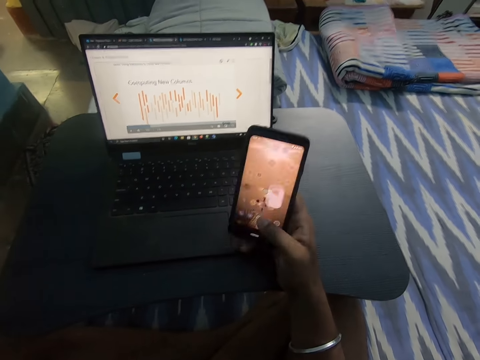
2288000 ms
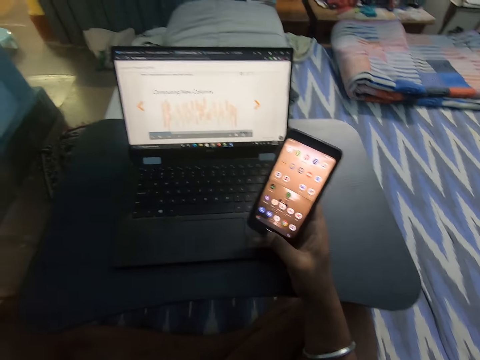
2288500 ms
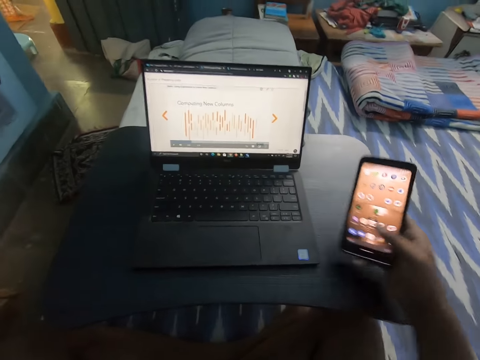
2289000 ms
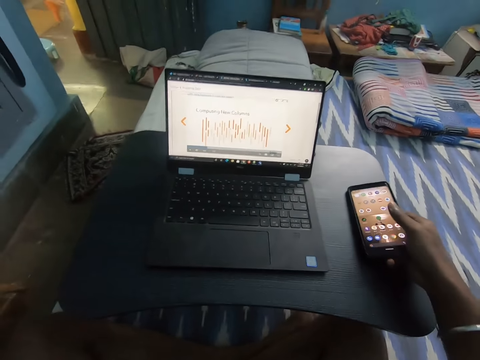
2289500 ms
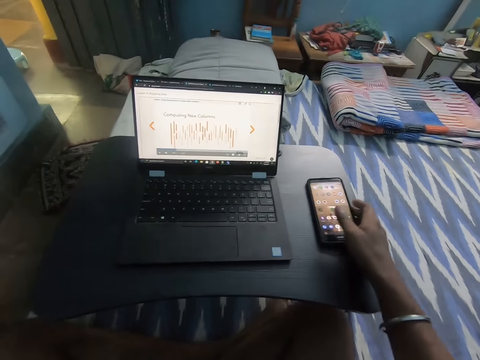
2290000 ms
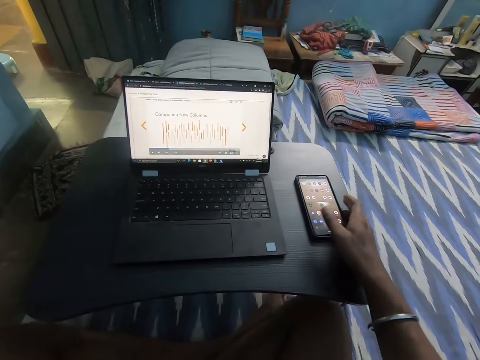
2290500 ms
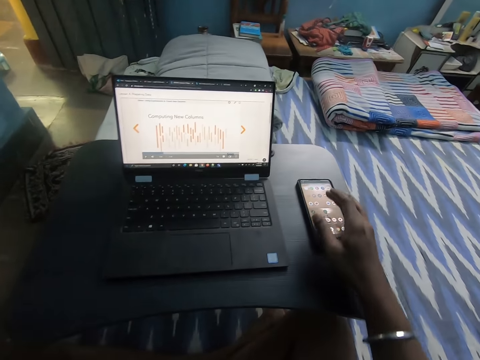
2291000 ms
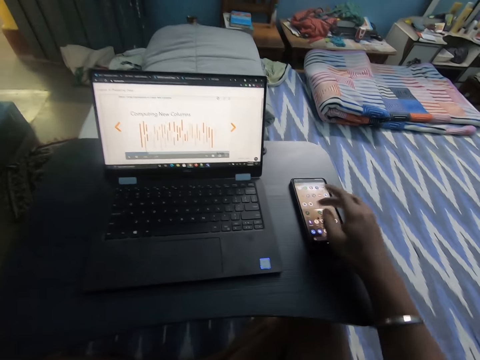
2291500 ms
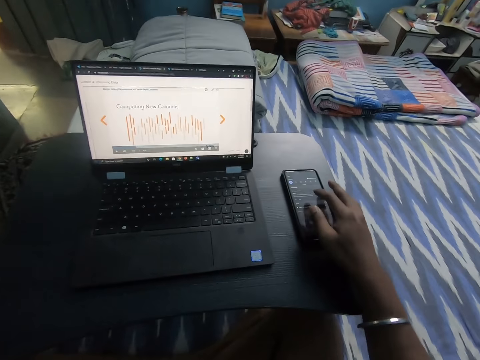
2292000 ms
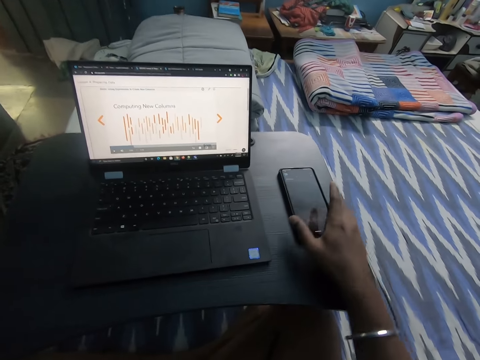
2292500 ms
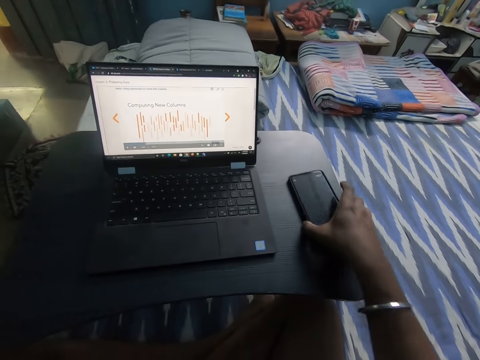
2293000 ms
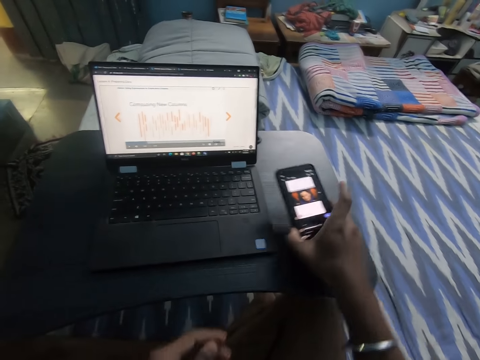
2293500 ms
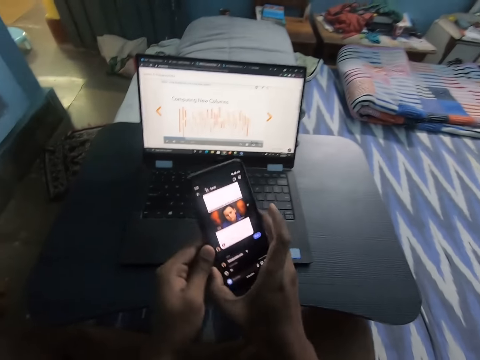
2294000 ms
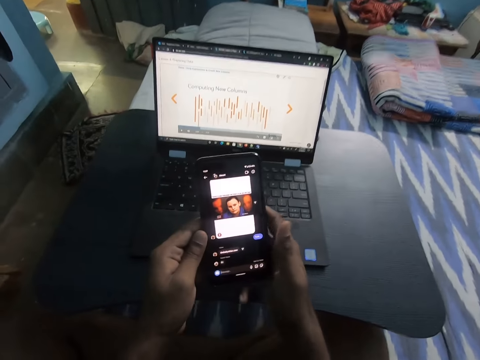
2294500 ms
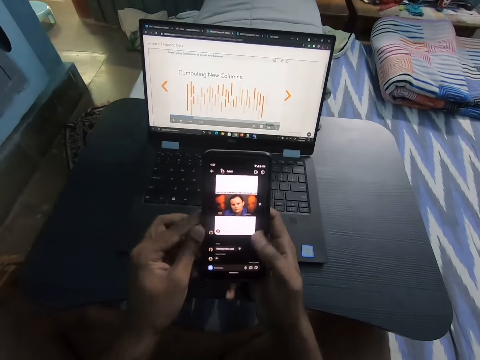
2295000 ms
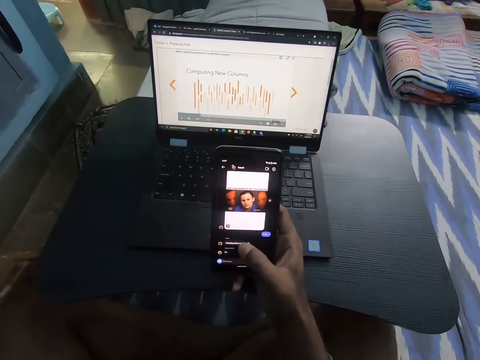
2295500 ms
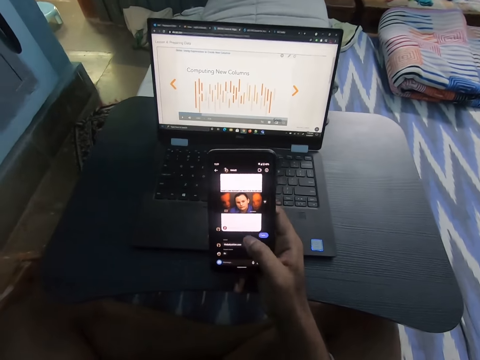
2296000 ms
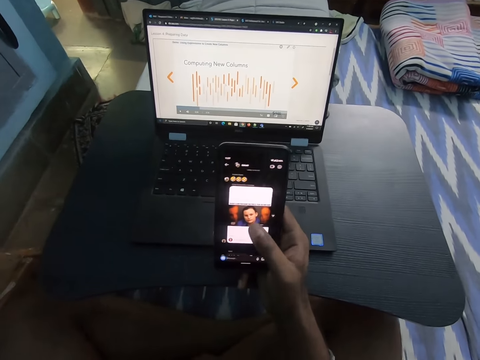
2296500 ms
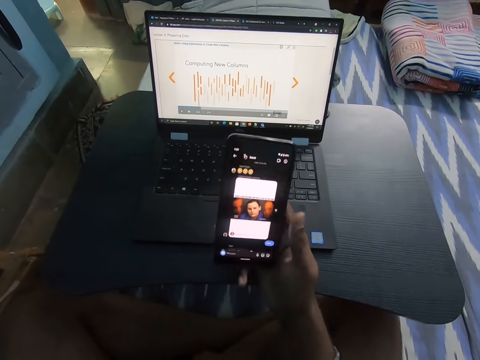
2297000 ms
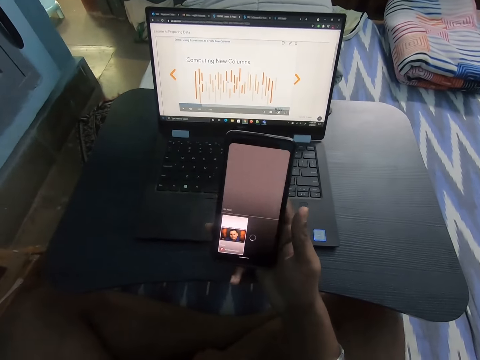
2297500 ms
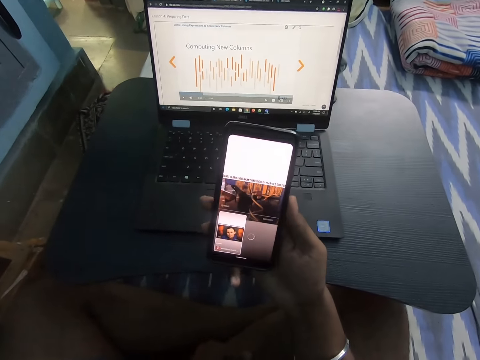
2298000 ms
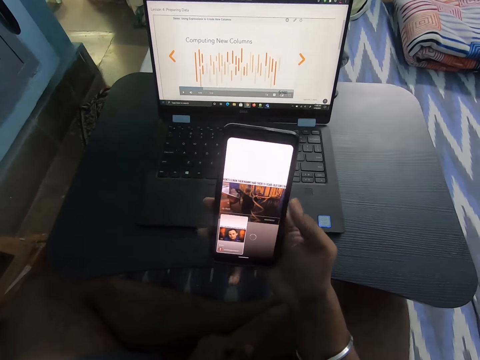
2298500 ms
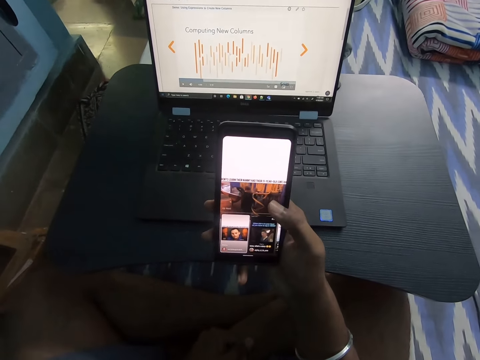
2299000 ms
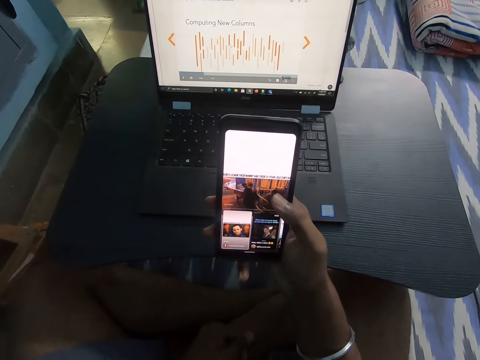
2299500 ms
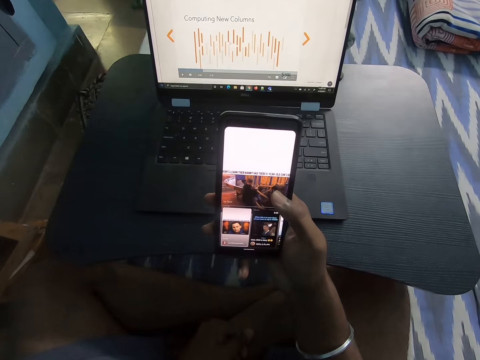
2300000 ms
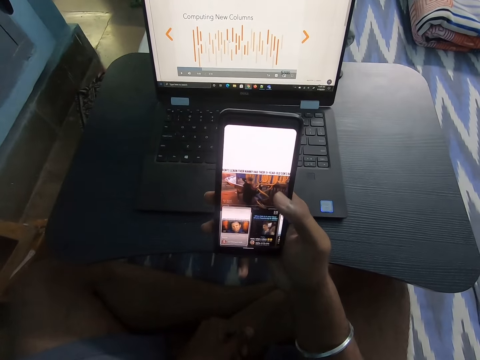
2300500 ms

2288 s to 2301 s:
The camera wearer drops the phone on the desk. He operates the phone with his right hand. He picks the phone from the desk with his right hand. He holds the phone with both hands. He operates the phone with his right hand.

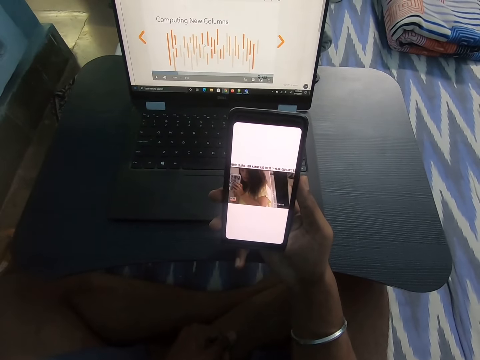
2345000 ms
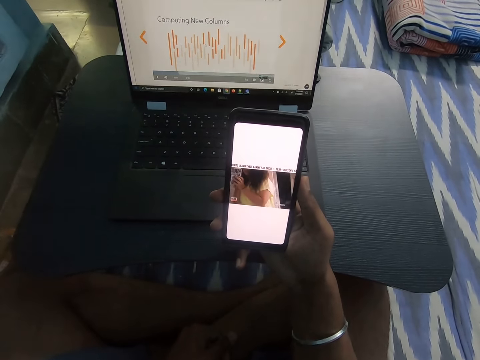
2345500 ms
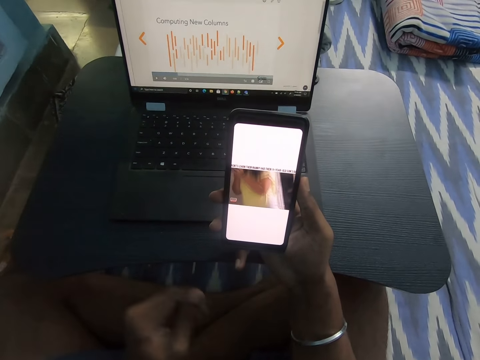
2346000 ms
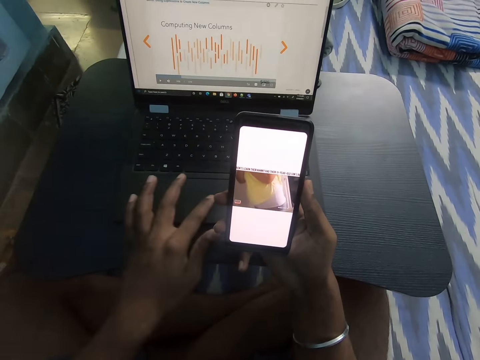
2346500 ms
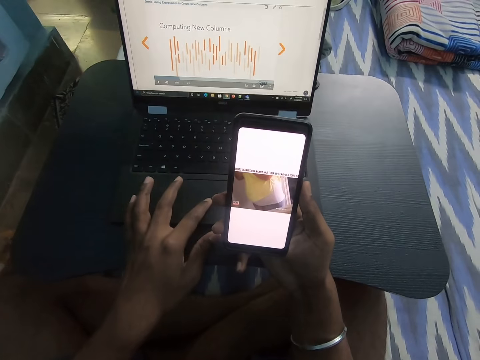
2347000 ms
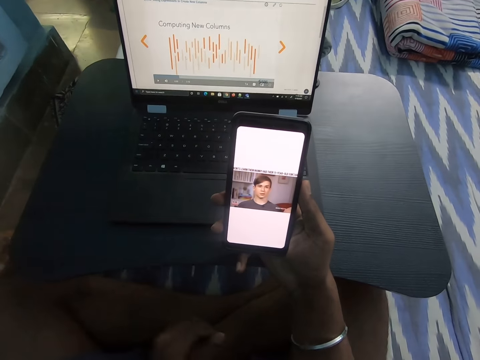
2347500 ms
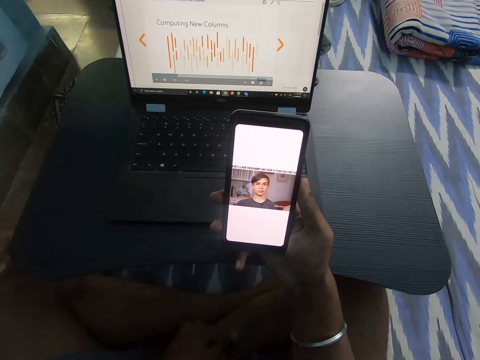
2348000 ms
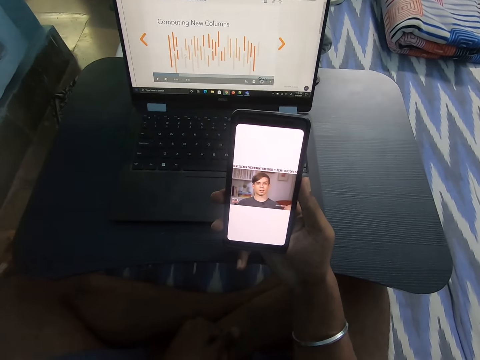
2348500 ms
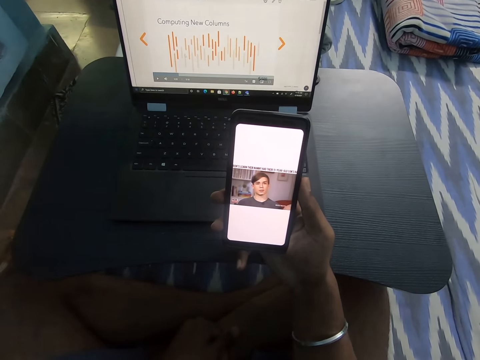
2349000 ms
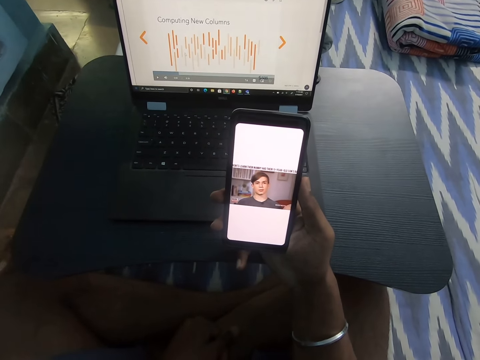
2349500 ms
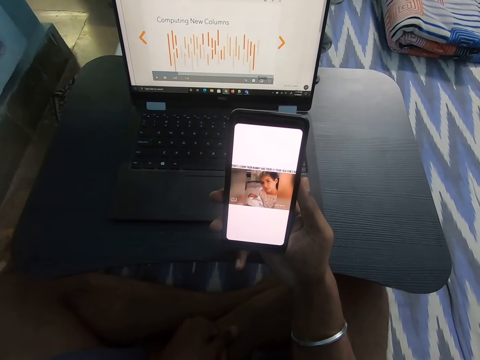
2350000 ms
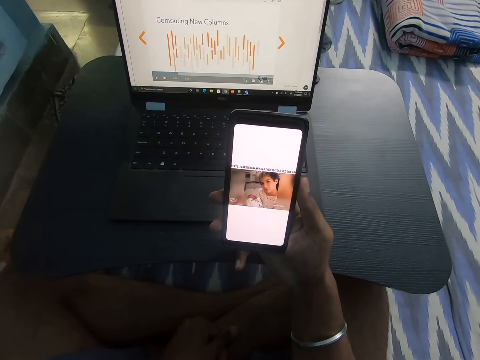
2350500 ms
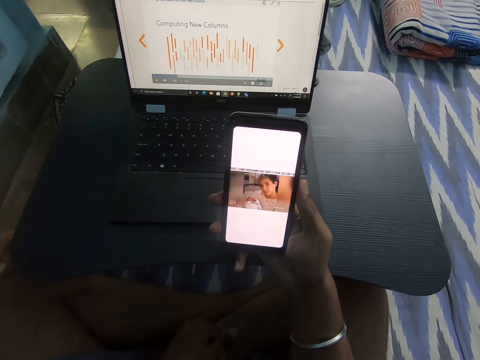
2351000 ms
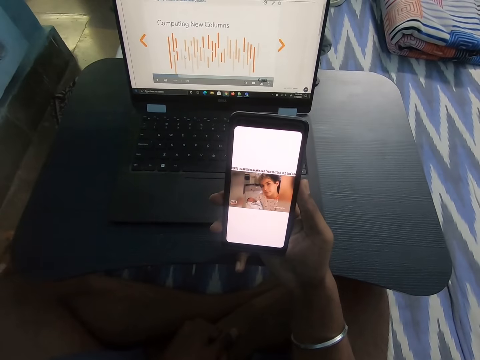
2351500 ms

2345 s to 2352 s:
The camera wearer touches the trackpad of a laptop on the desk with his left hand.

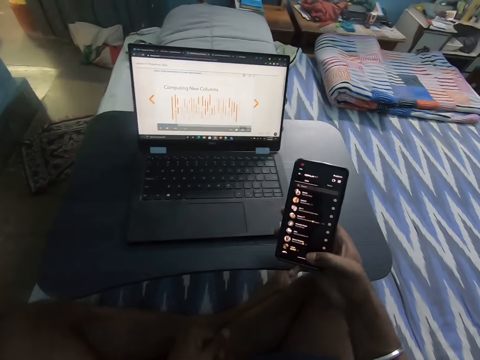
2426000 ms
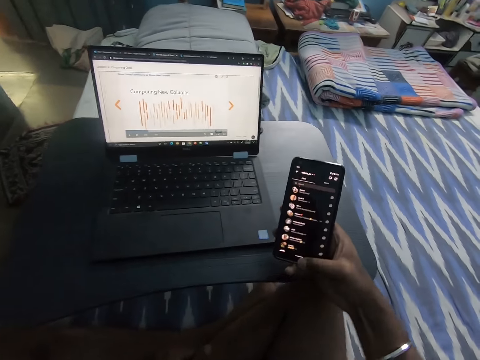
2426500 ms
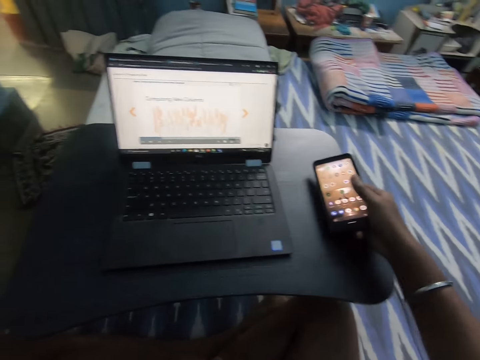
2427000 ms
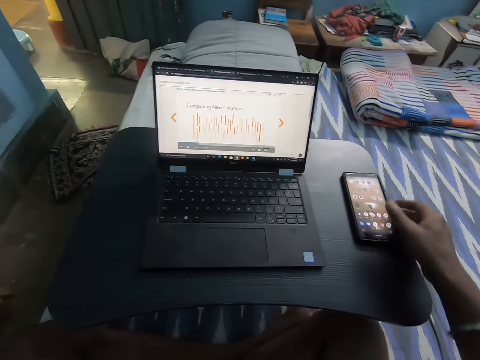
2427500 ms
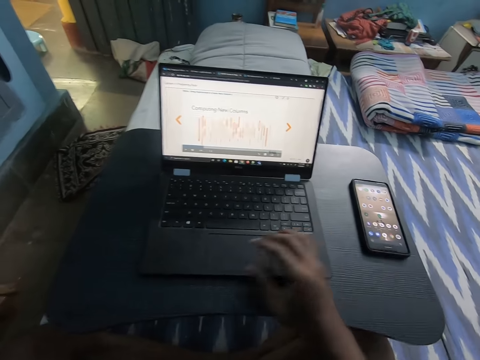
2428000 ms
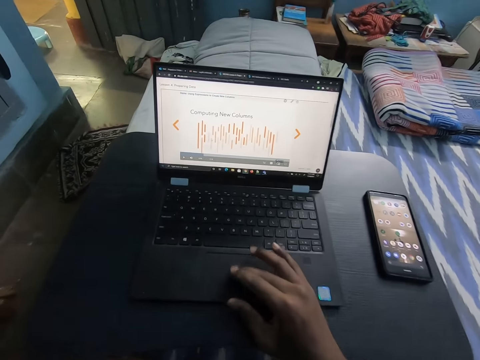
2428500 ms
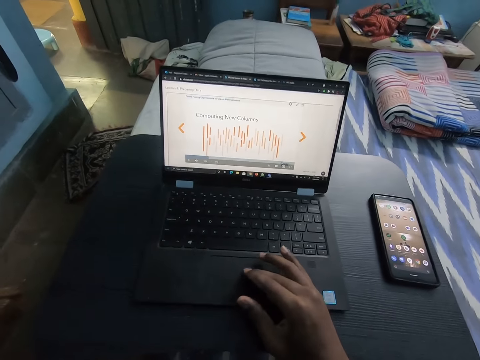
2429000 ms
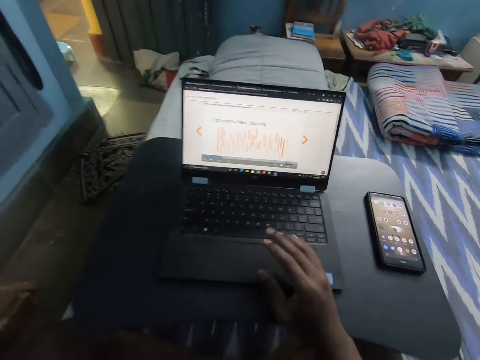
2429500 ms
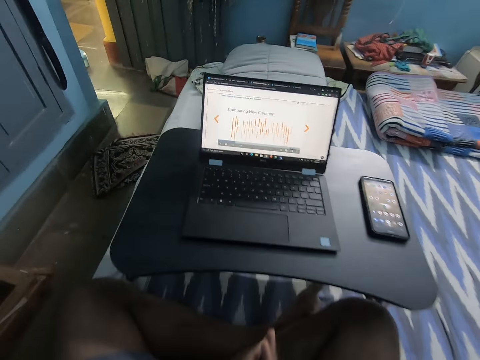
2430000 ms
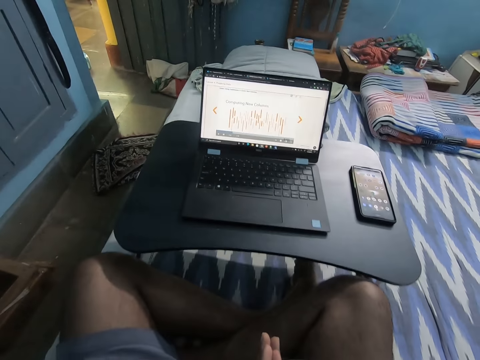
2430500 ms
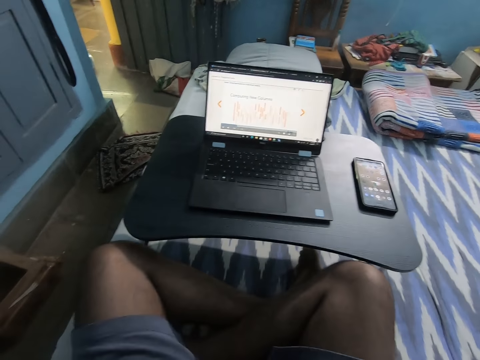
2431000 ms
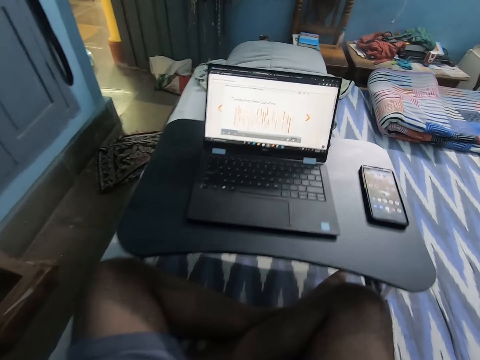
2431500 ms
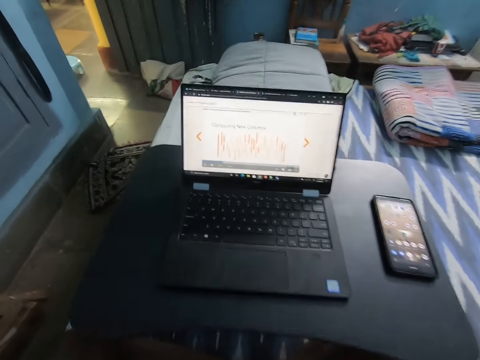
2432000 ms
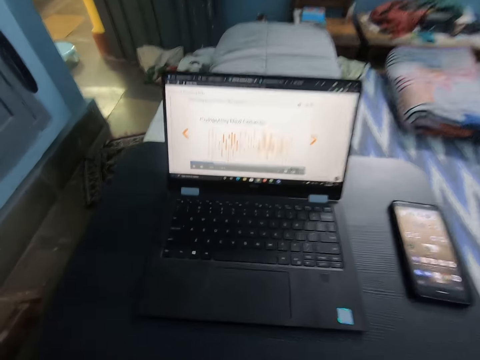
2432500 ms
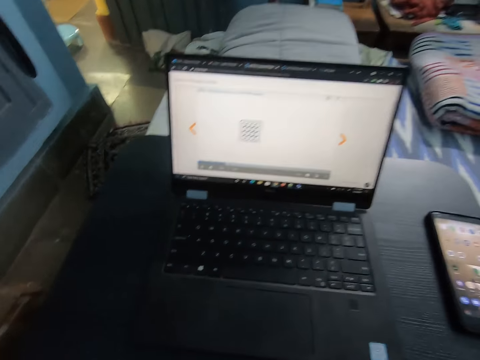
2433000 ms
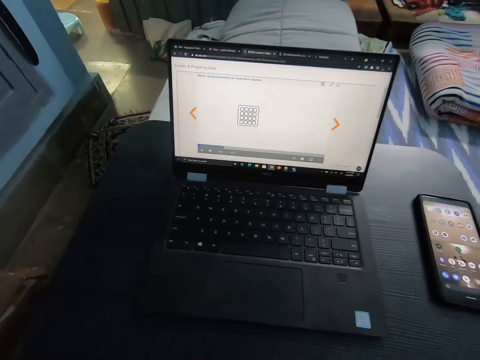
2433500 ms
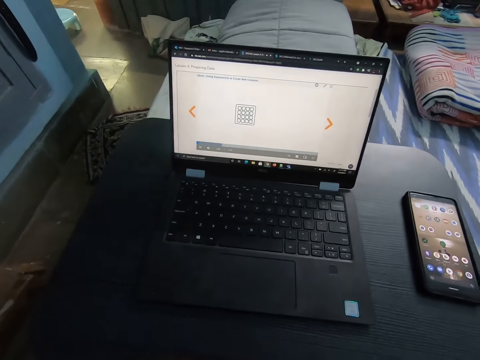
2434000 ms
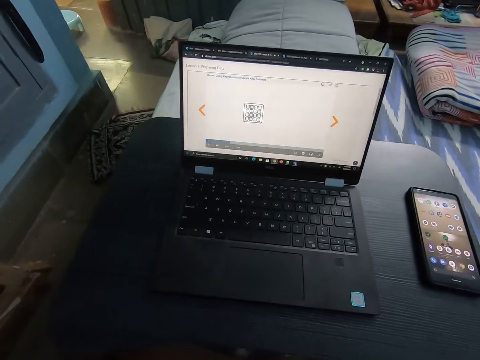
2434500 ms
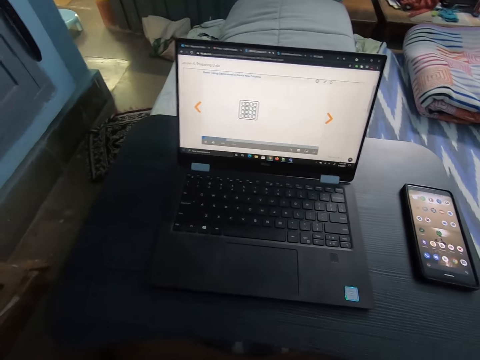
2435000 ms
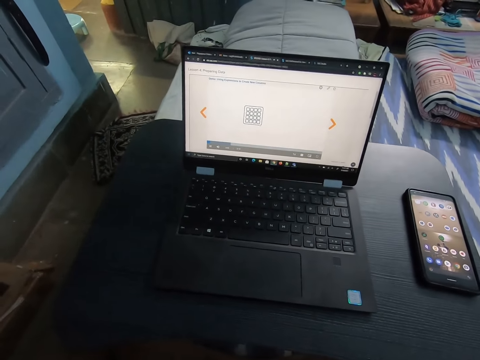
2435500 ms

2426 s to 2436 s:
The camera wearer drops the phone on the desk with his right hand. He operates the trackpad of the laptop on the desk with his right hand. He scrolls on the laptop. He removes his right hand from the trackpad of the laptop. He leans forward.
